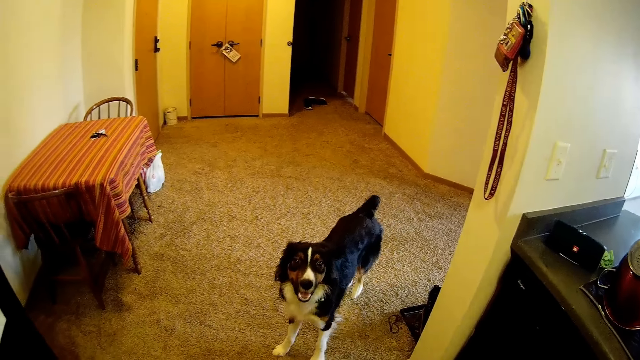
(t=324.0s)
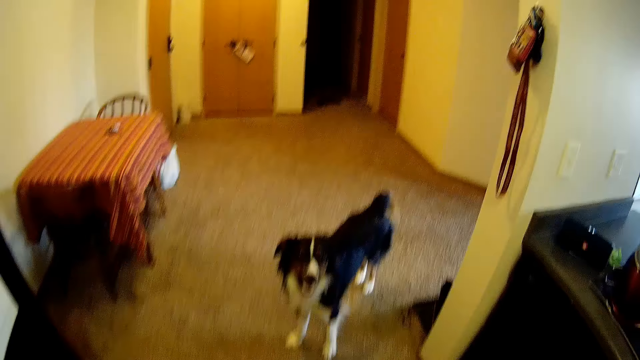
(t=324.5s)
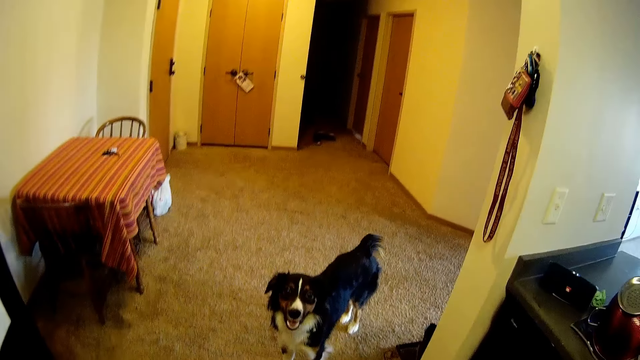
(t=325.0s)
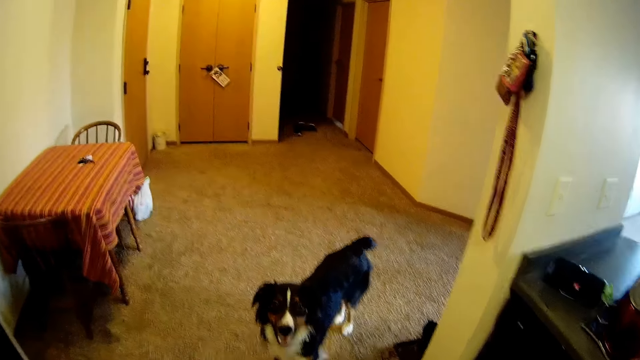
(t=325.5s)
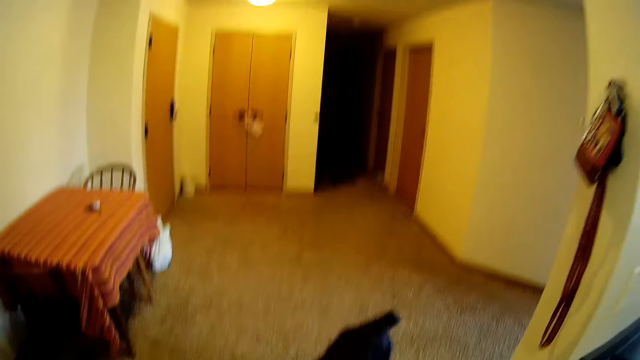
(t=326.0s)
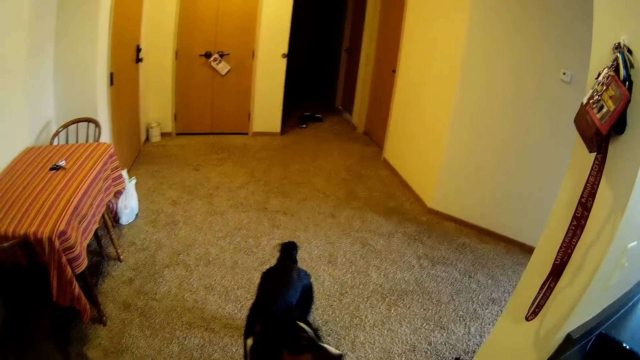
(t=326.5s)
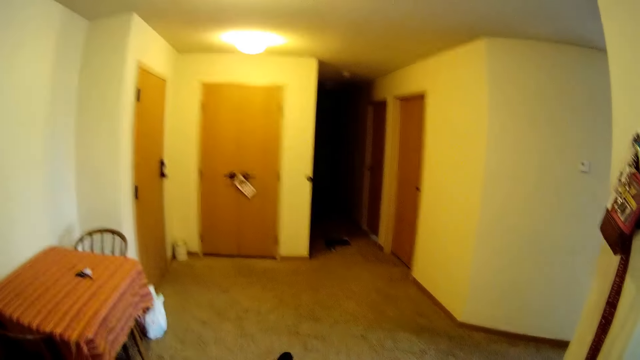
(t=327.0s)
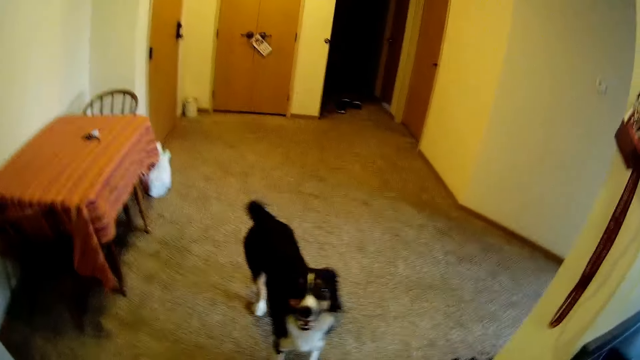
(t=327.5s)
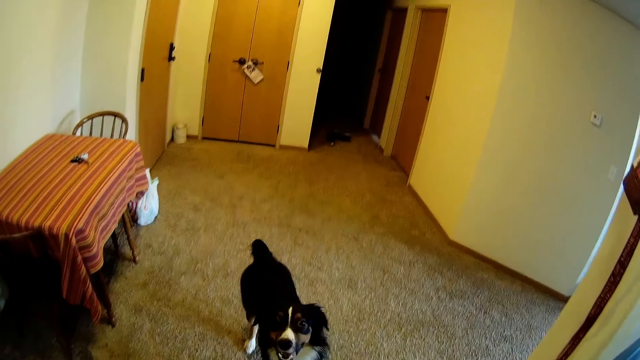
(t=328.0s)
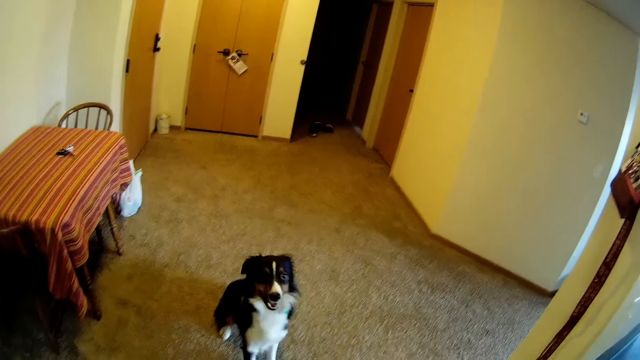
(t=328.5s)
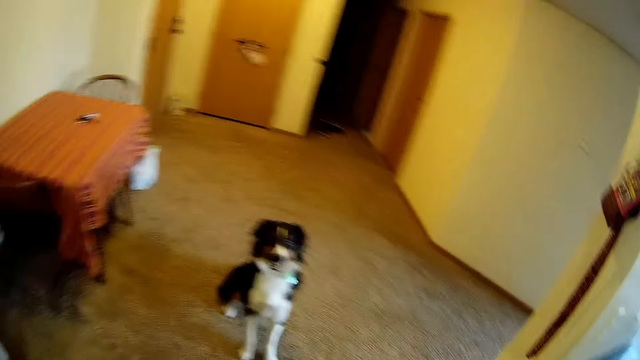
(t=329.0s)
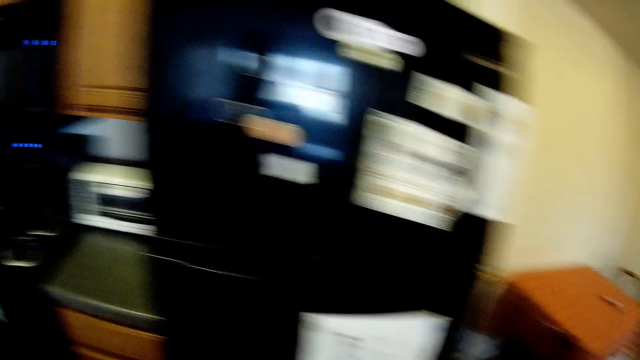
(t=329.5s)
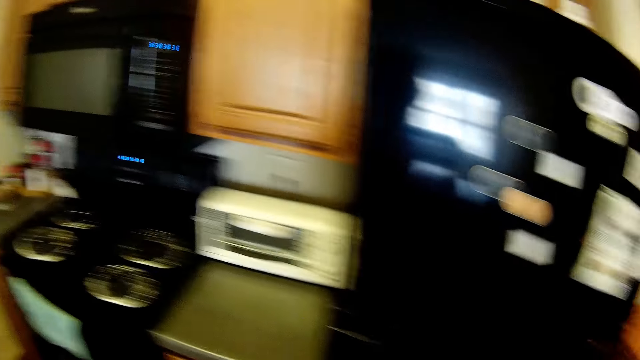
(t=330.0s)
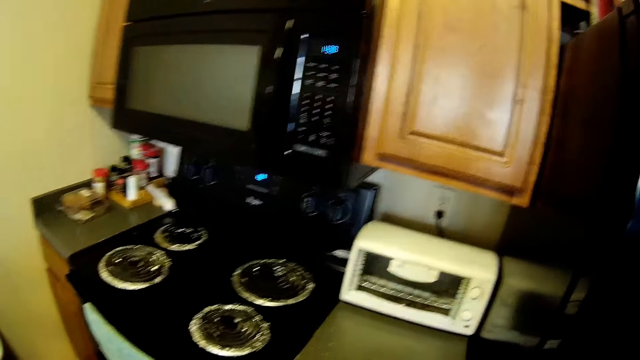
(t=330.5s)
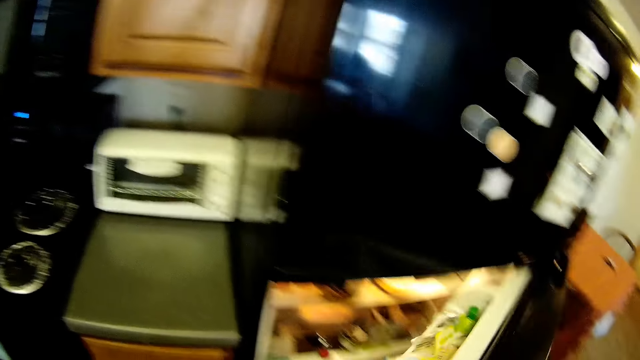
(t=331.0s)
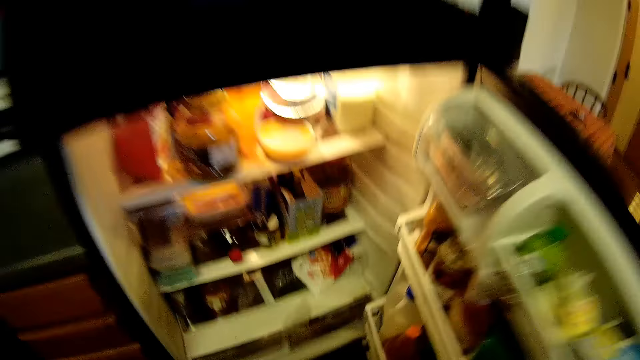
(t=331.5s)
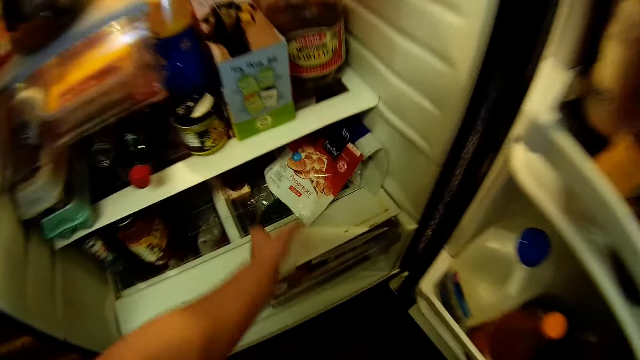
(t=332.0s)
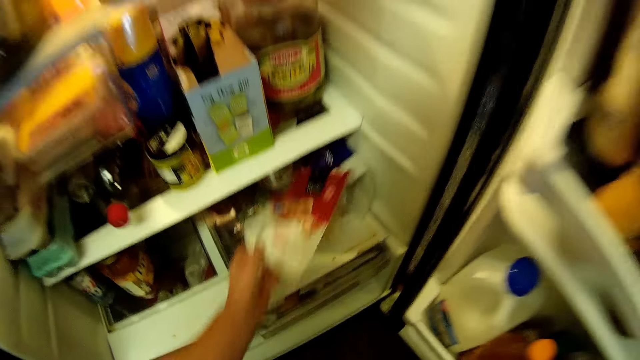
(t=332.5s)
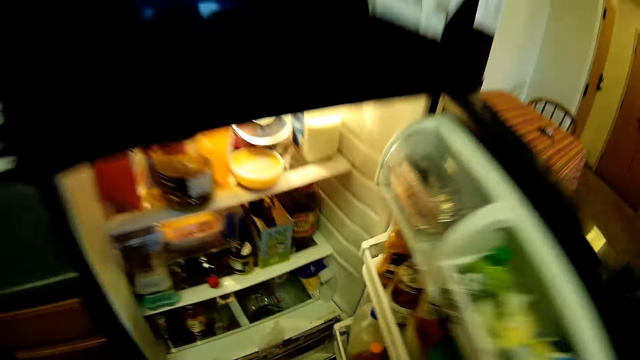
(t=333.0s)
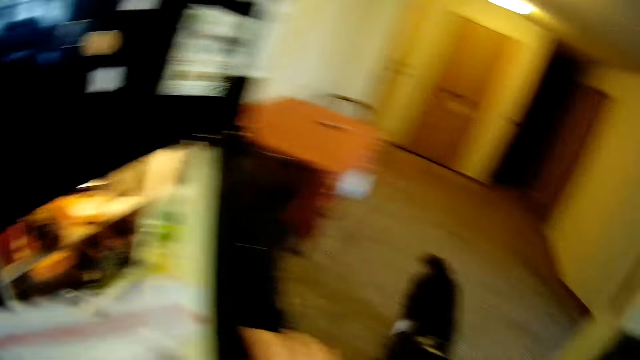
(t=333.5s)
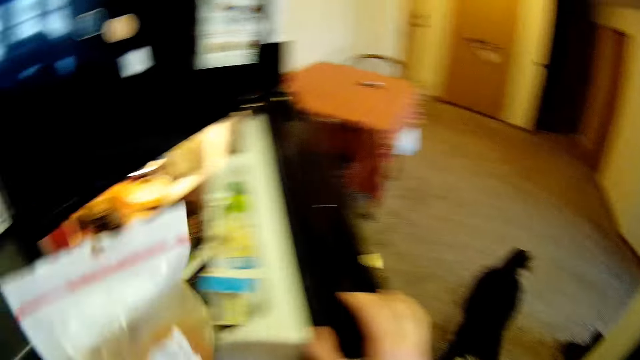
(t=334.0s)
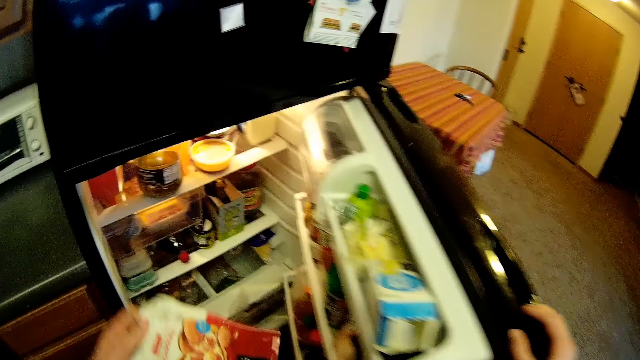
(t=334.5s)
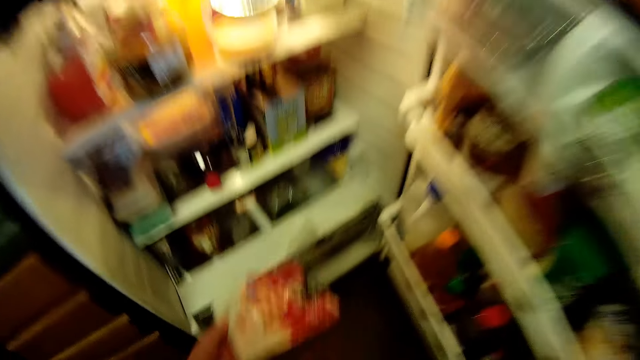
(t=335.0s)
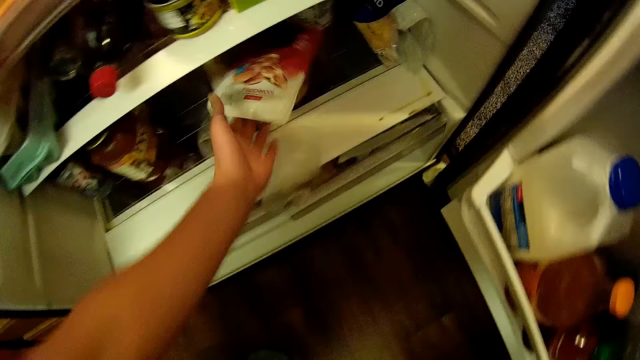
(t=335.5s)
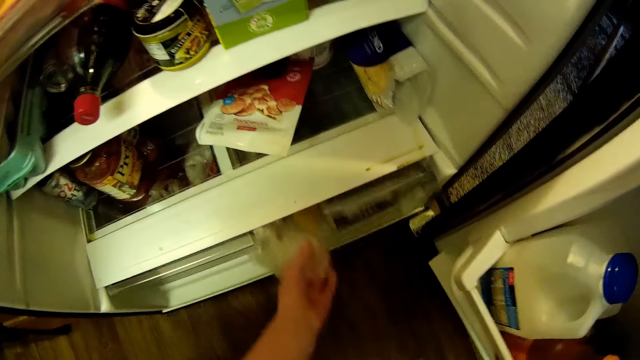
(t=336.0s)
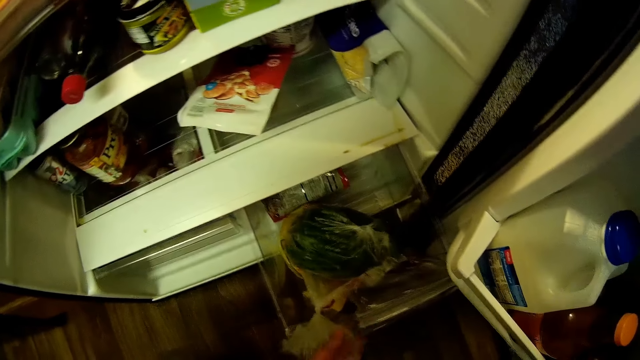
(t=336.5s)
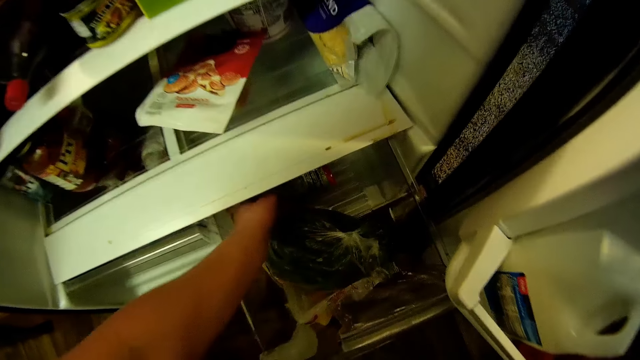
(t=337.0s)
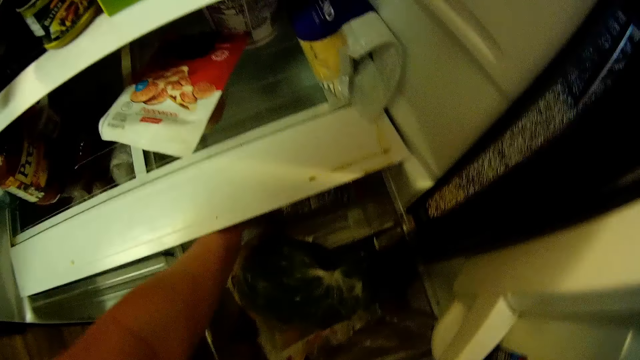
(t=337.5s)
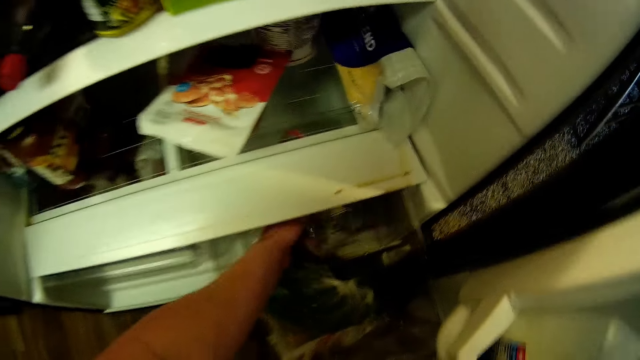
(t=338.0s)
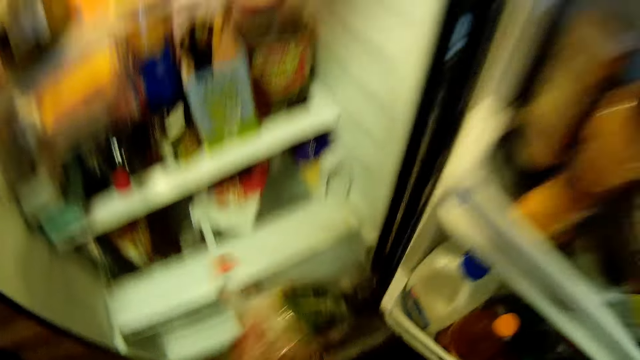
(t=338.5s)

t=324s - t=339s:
The camera wearer turns around. They open the fridge. They pick up a packet of pepperoni or a bag of pancake. They close the fridge. They drop the packet of pepperoni. They pull the fridge crisper or tray. They pick up a packet of sausages or pack of hotdog.

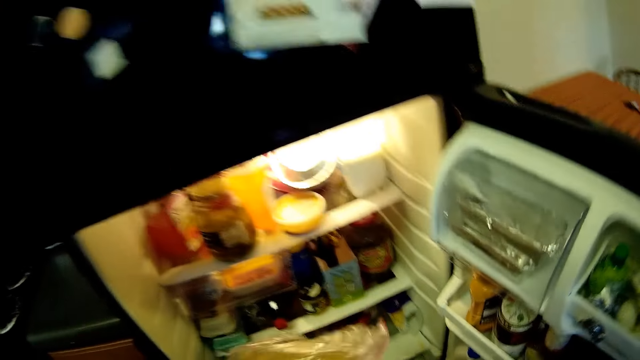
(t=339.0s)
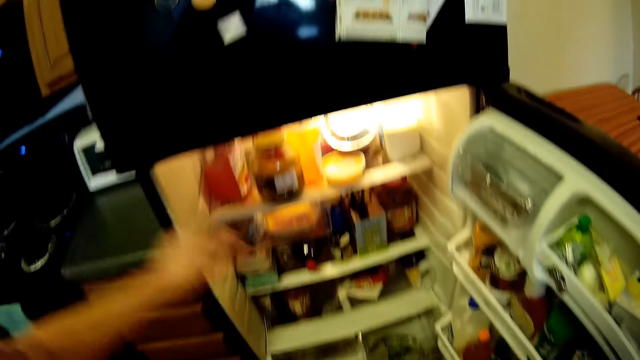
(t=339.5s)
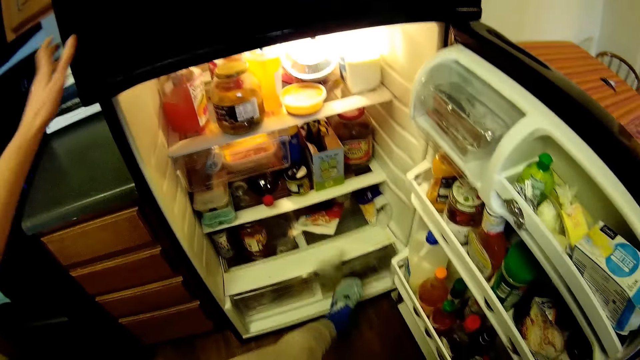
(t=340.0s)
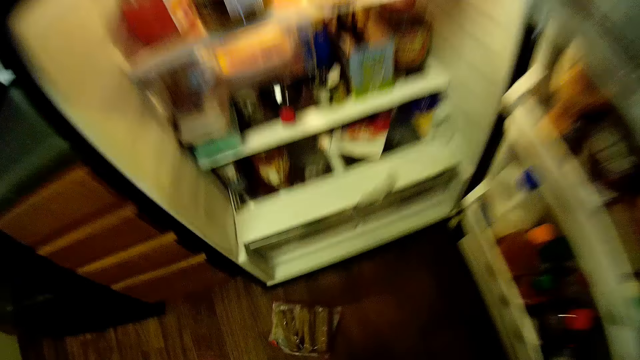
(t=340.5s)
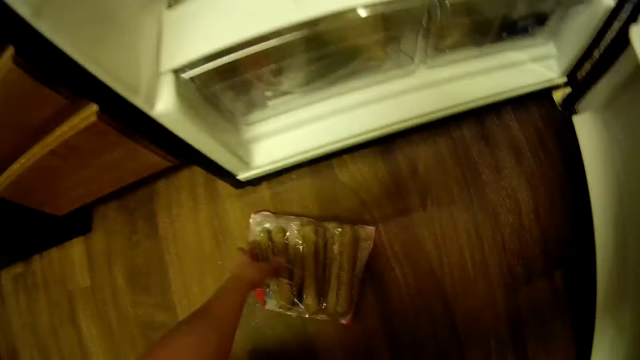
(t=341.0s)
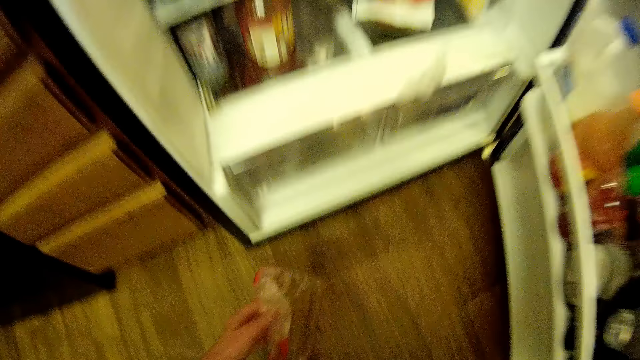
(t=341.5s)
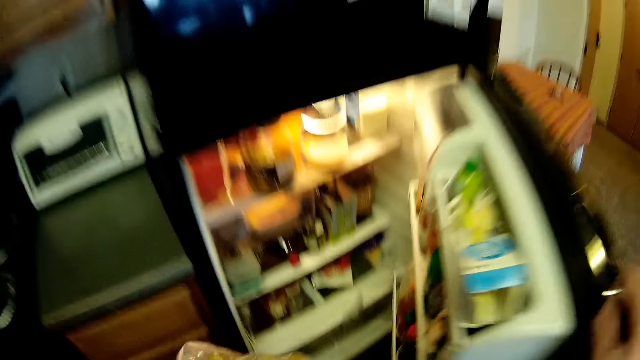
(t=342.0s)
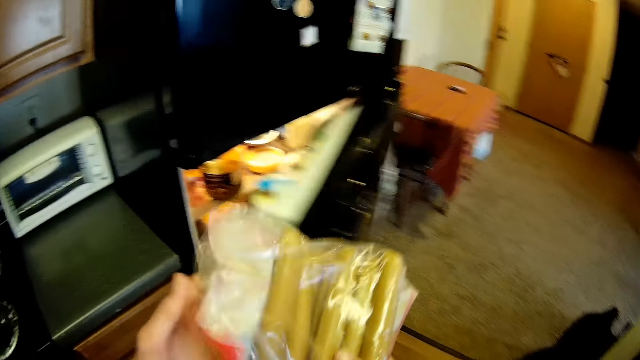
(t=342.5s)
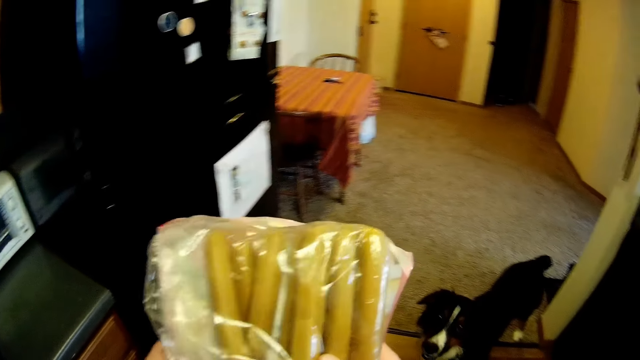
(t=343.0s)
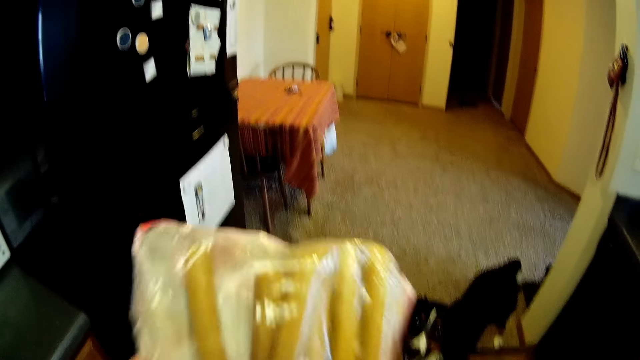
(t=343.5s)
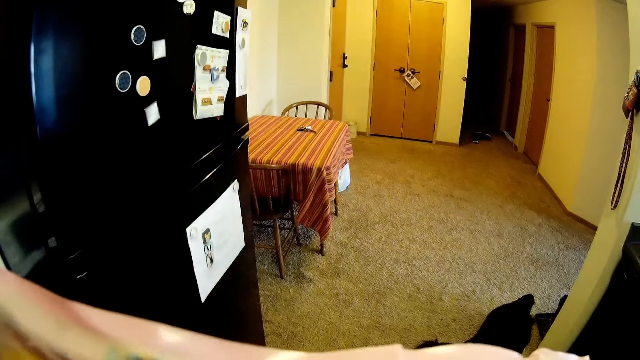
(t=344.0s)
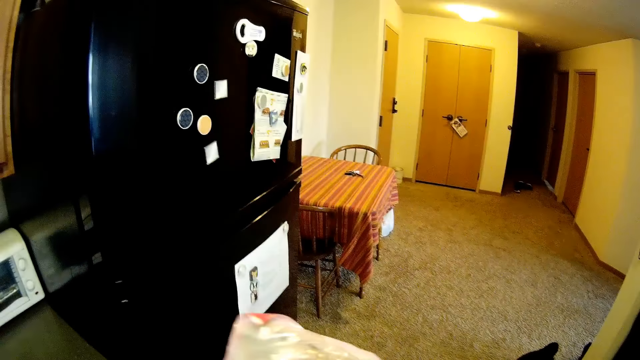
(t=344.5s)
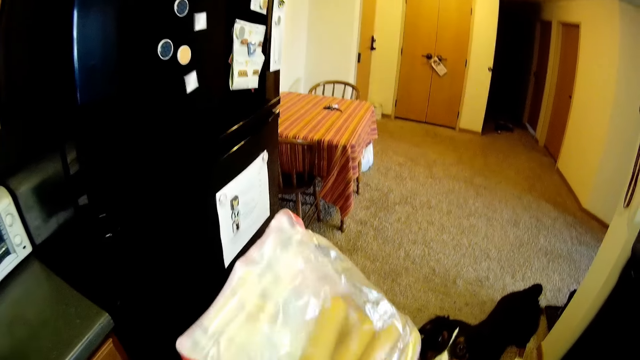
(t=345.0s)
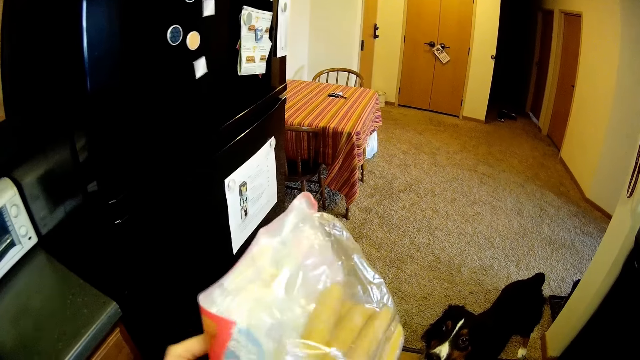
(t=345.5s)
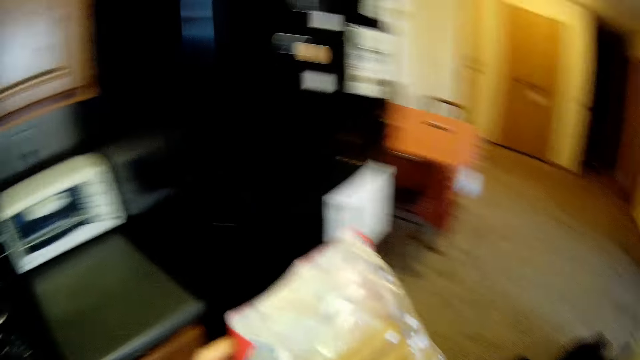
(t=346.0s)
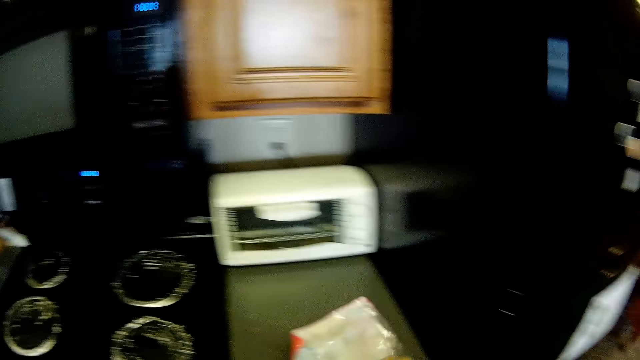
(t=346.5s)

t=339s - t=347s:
The camera wearer drops the packet of sausages. He closes the fridge tray with his left leg. He opens the freezer door. He picks up the pack of hotdog on the floor. He closes the fridge. He smells the hotdog. He lifts the packet of sausages to his nose.
